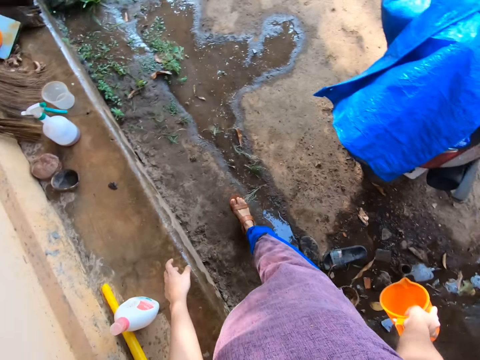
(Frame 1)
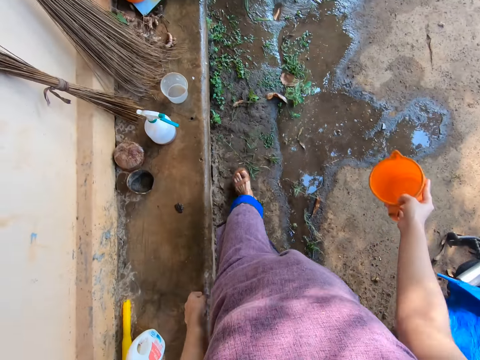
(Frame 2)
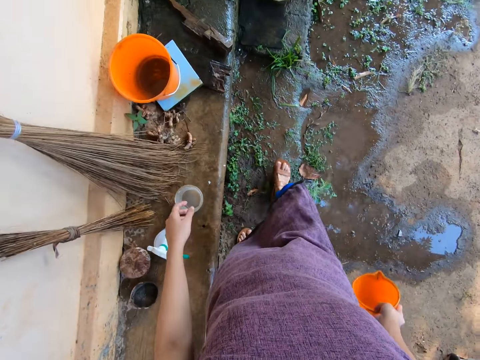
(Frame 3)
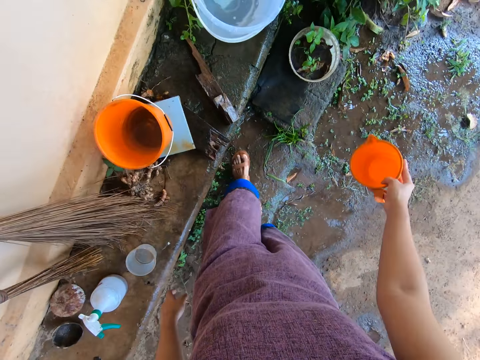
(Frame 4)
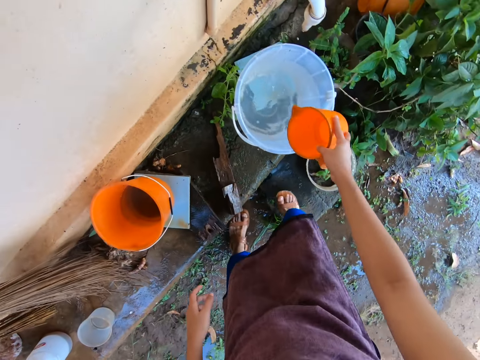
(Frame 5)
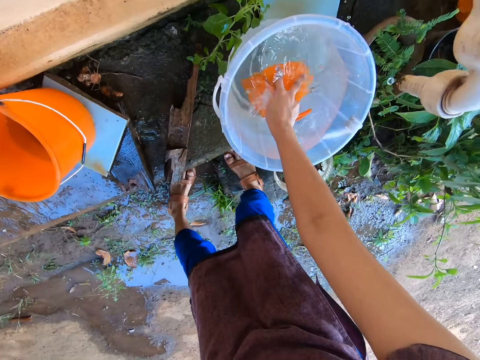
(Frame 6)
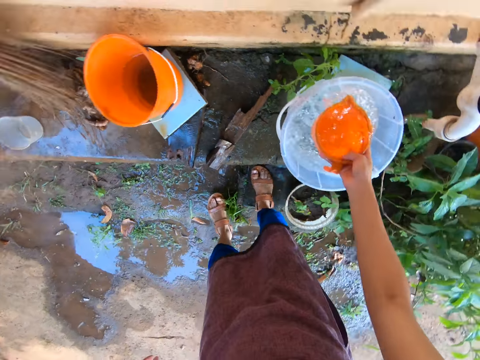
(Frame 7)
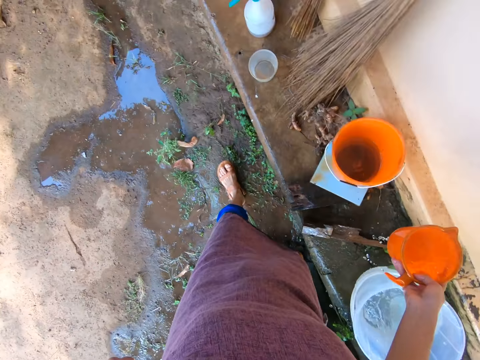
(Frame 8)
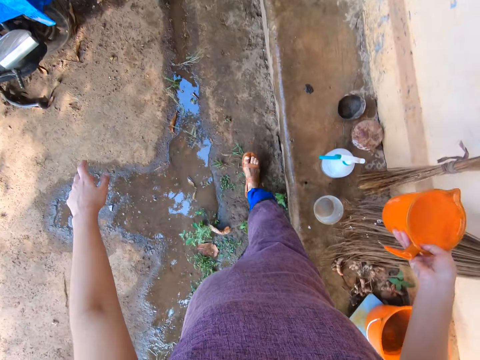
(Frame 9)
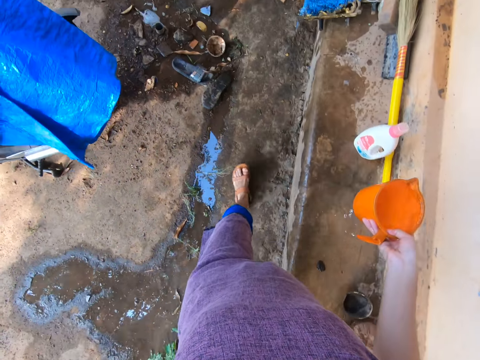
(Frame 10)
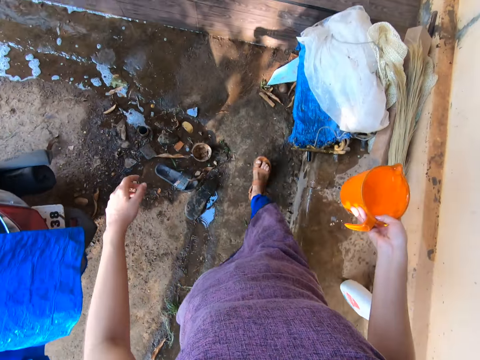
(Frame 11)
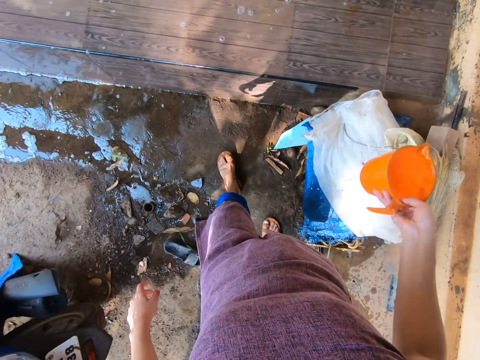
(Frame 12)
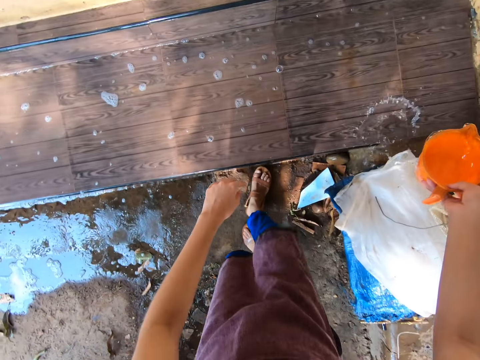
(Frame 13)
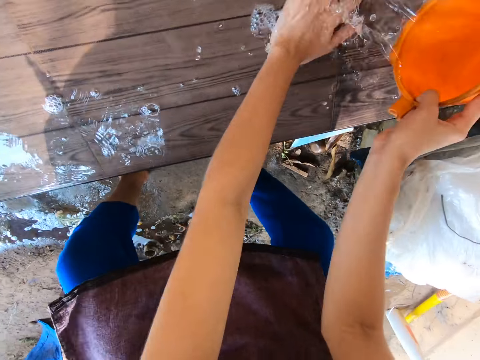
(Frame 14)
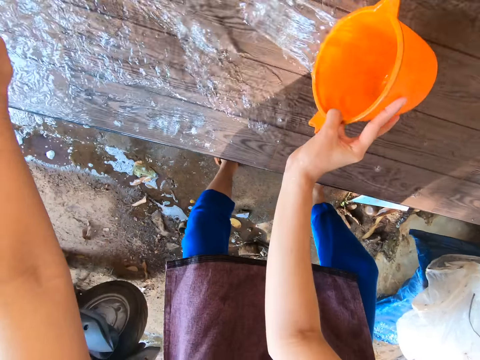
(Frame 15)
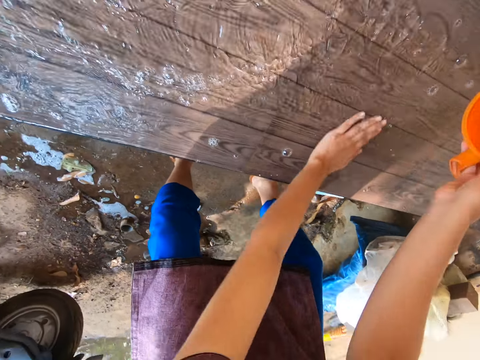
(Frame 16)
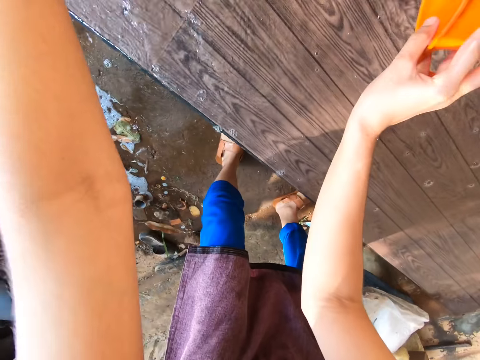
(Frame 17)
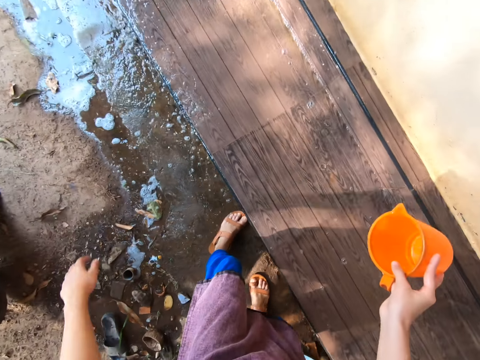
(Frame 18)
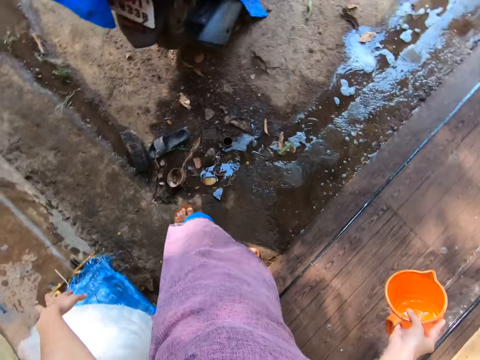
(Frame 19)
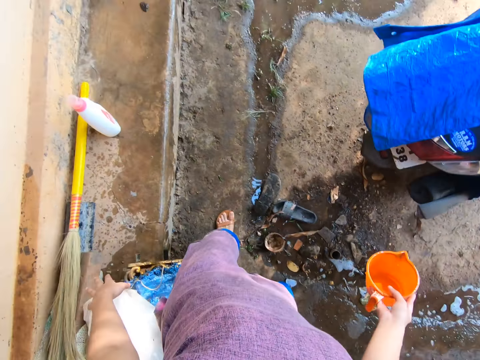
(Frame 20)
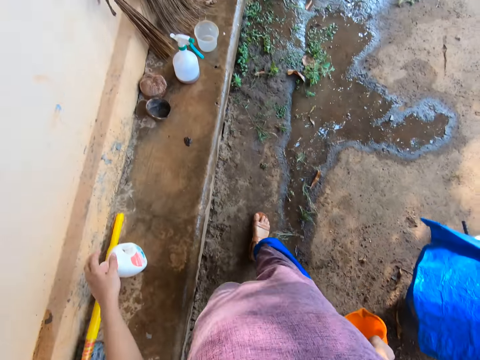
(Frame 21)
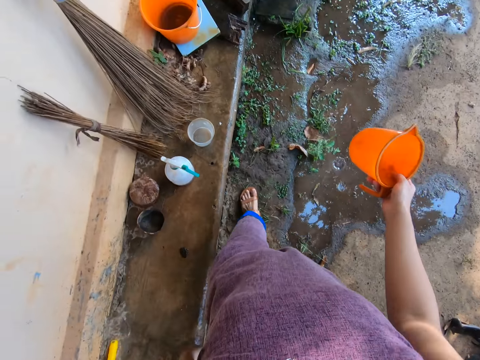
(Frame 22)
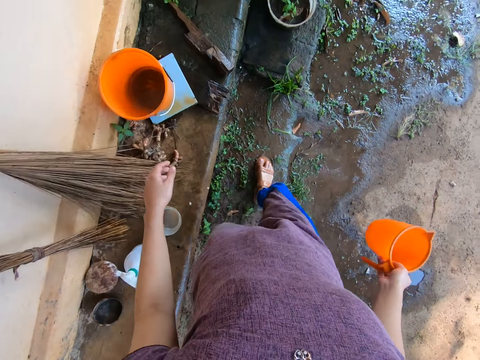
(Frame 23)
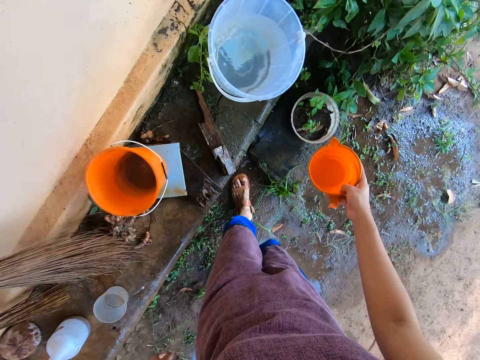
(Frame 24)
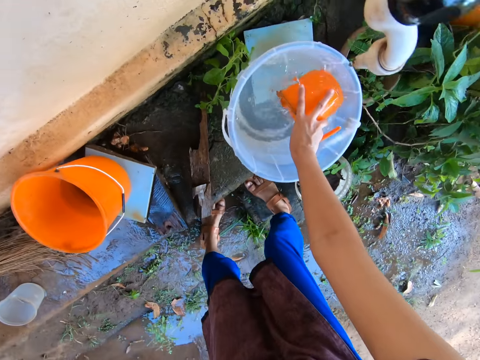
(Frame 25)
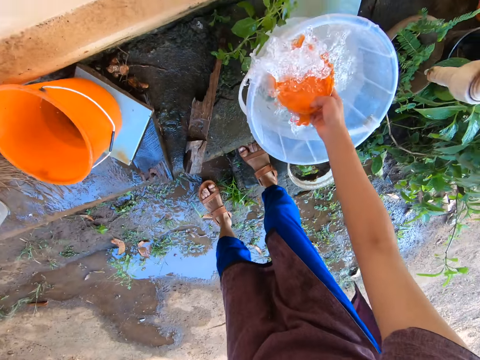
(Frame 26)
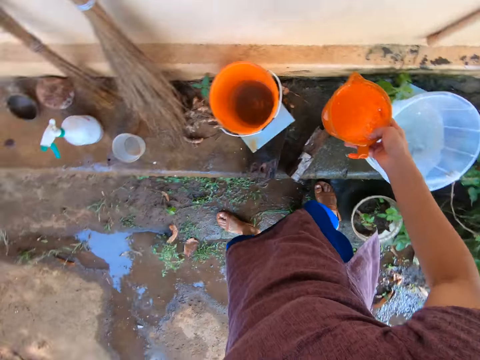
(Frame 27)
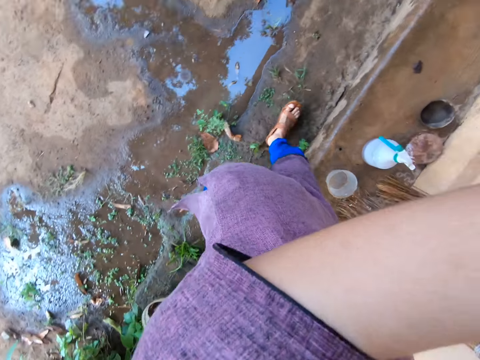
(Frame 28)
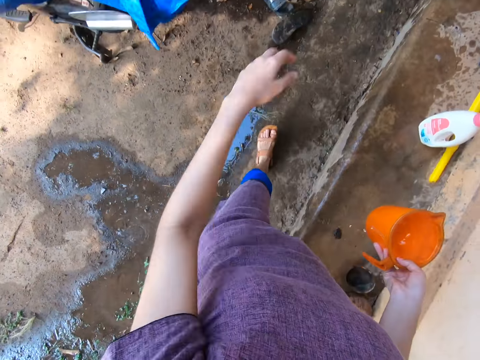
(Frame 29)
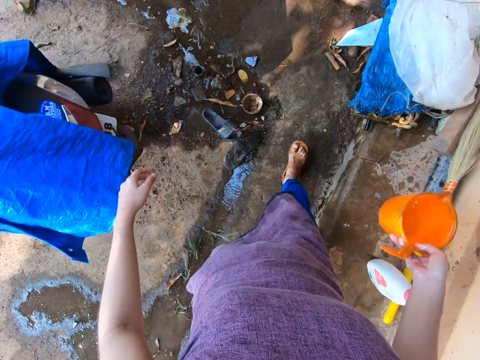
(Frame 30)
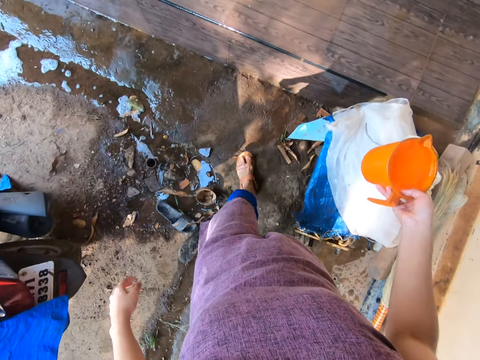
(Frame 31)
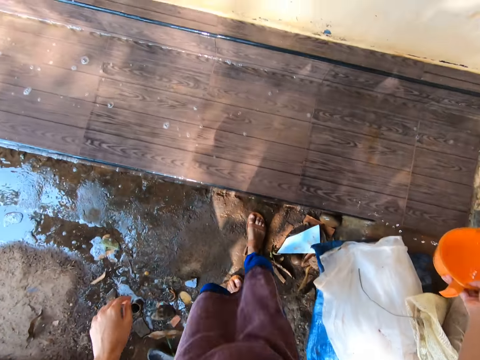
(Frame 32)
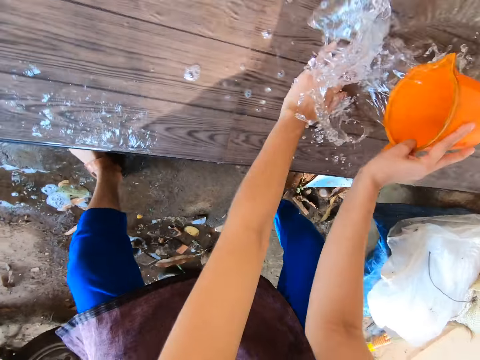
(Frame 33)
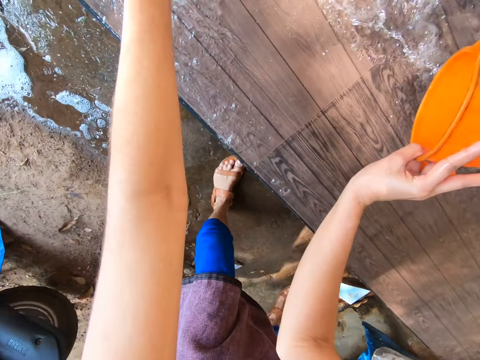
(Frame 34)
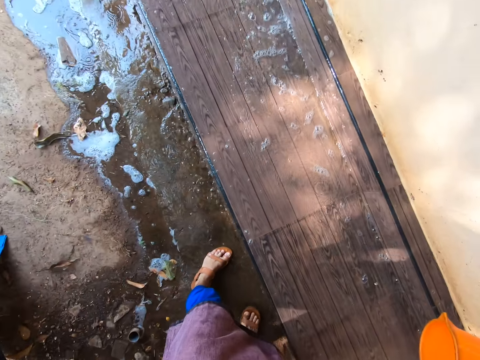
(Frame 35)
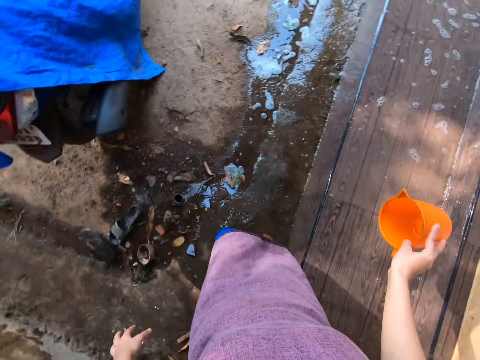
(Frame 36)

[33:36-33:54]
The camera wearer walks around with an empty jug or cup in her right hand. She takes water from the bucket on the tap with the cup in her right hand. She walks around with the jug of water on her right hand. She pours water on the bench with the cup in her right hand. She pours some water on her left hand. She wipes the water on the bench with her left hand. She walks around with the empty jug in her right hand. She takes water from the bucket on the tap with the cup in her right hand. She walks around with the jug of water on her right hand. She pours water on the bench with the cup in her right hand. She wipes the bench with her left hand.

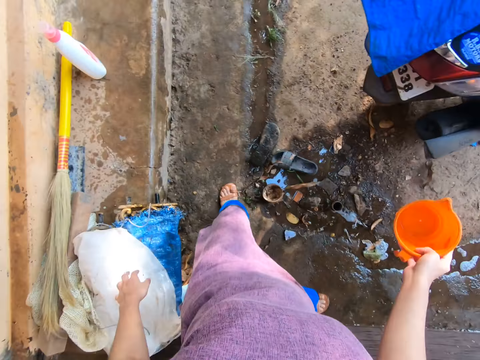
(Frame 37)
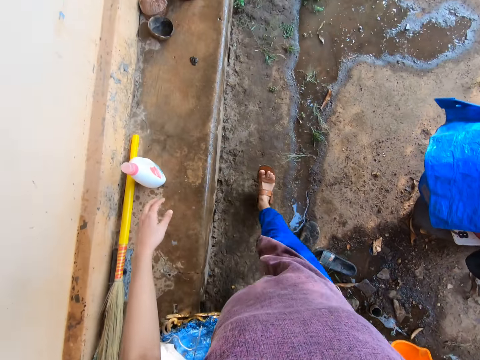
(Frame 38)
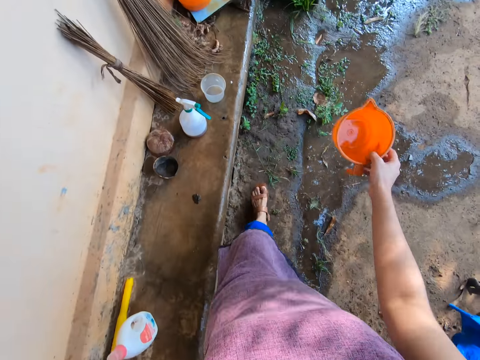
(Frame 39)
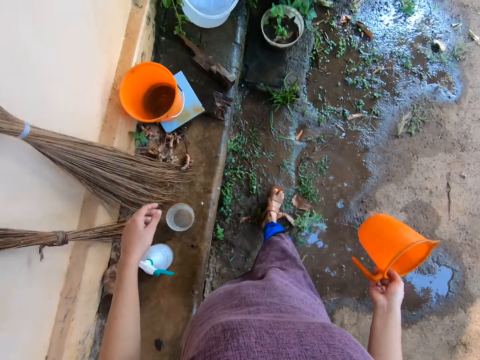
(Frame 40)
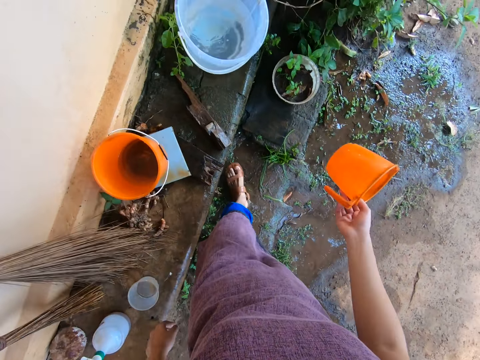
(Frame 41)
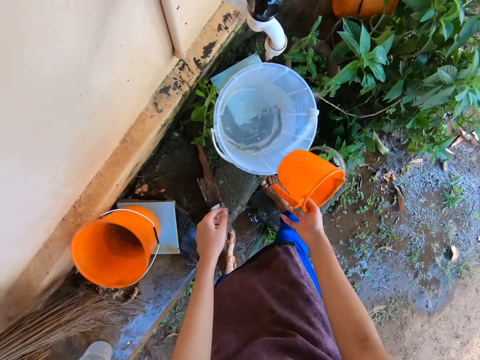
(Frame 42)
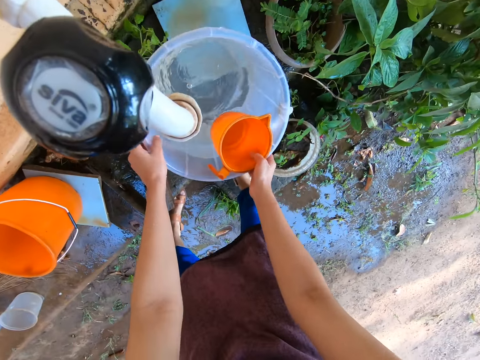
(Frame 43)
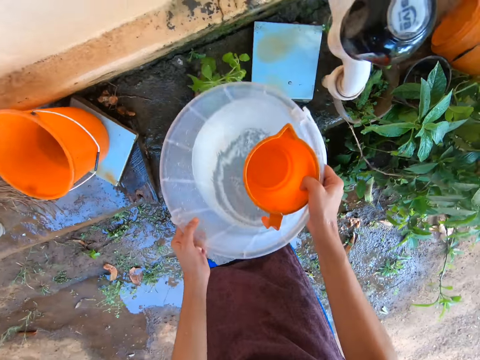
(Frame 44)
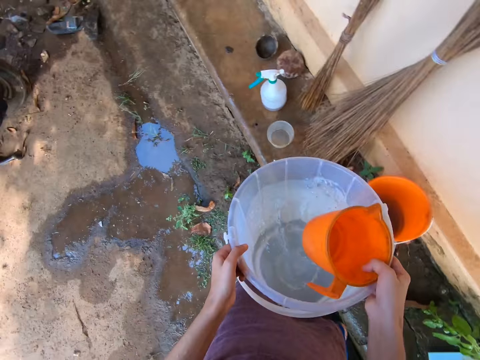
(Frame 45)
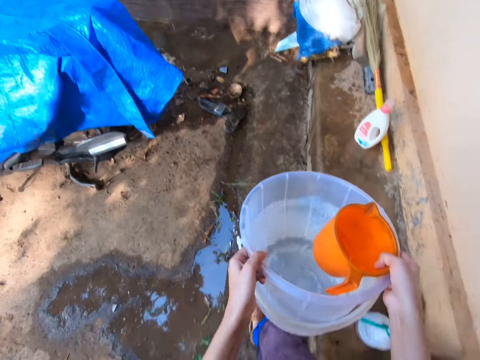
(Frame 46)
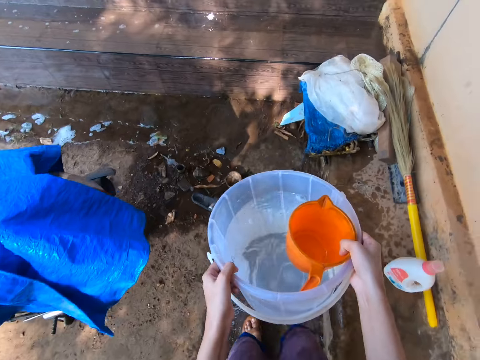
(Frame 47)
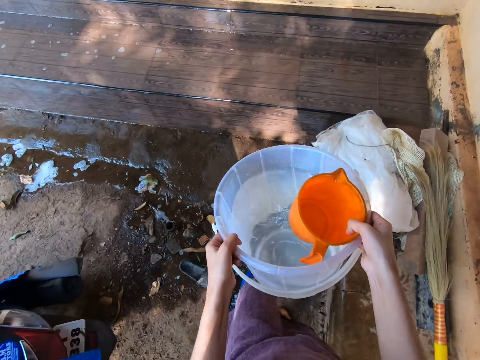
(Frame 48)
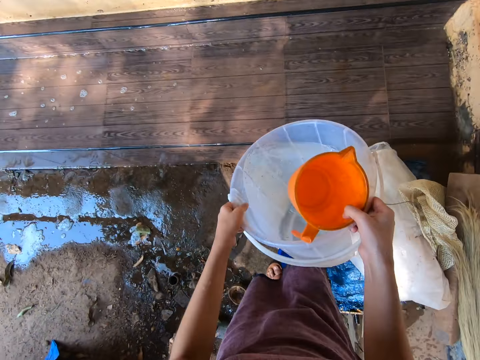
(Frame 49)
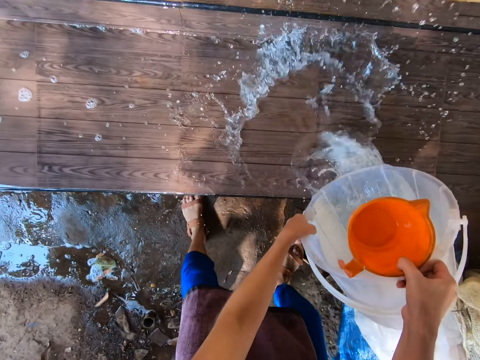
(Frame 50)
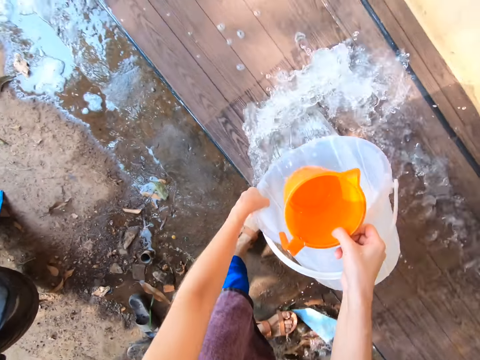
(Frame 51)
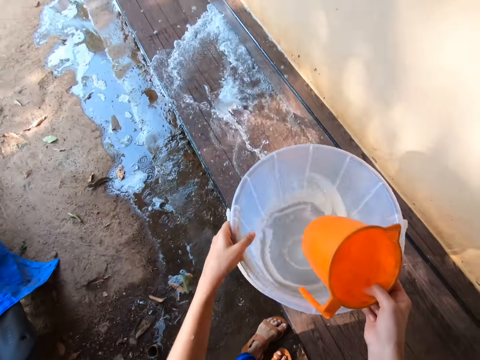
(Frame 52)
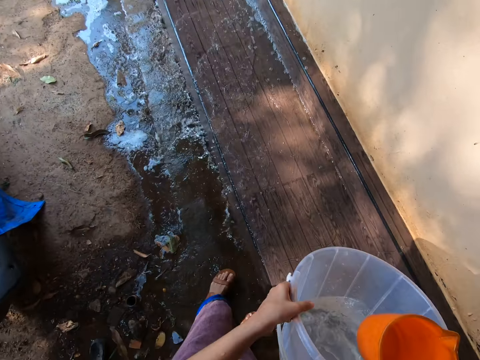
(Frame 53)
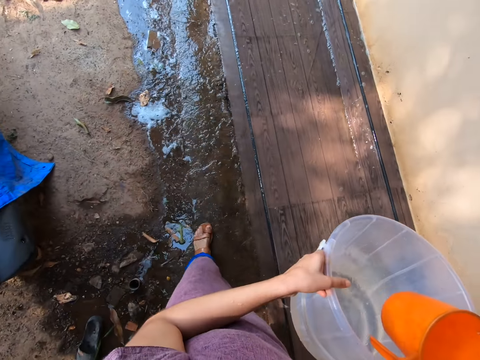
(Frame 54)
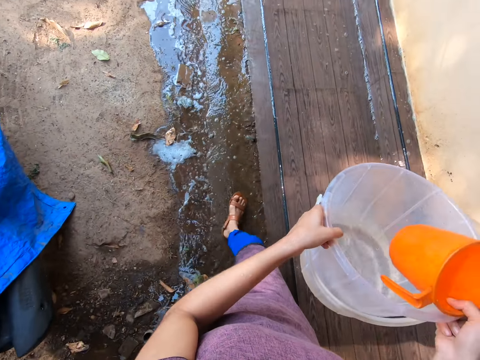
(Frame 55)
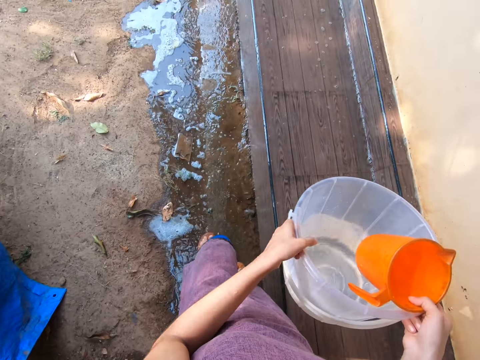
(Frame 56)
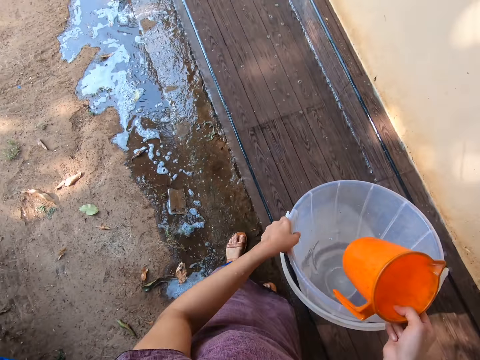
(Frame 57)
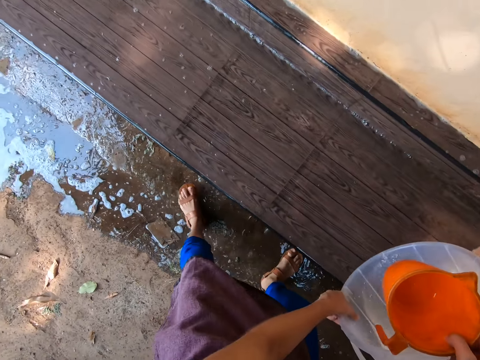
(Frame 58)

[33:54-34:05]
The camera wearer walks around with an empty jug in her right hand. She removes the bucket of water from the tap with both hands. She walks around with the bucket of water. She pours water on the bench with the bucket in both hands.
